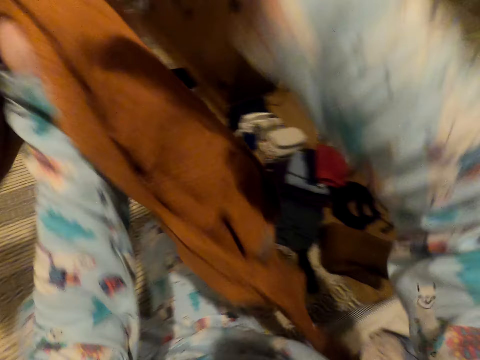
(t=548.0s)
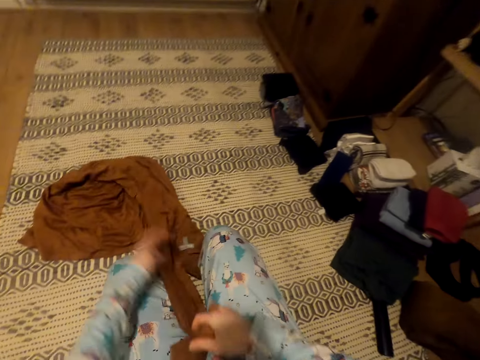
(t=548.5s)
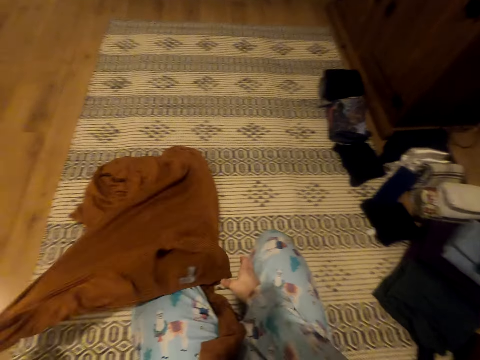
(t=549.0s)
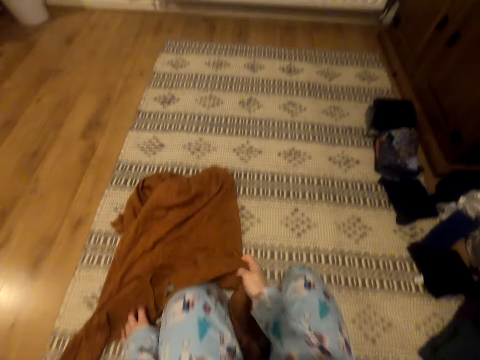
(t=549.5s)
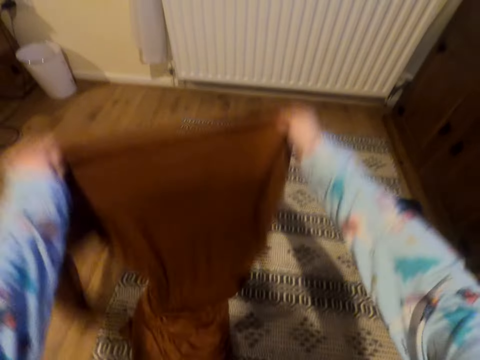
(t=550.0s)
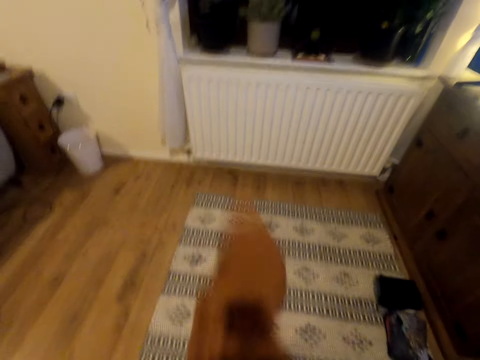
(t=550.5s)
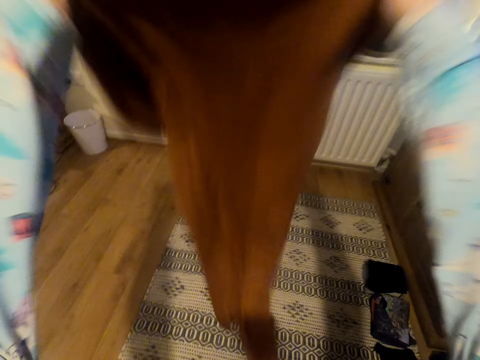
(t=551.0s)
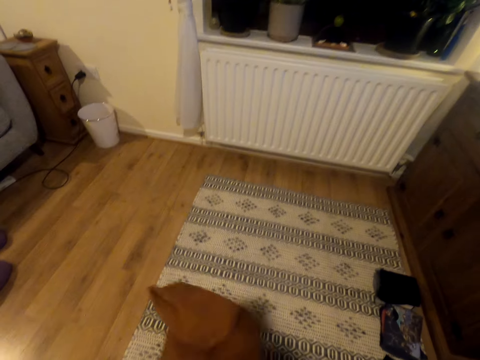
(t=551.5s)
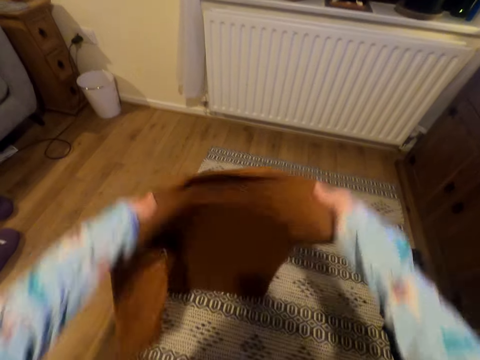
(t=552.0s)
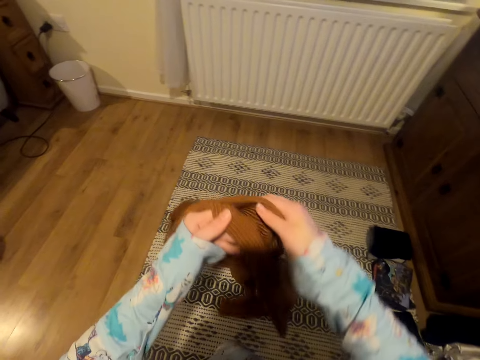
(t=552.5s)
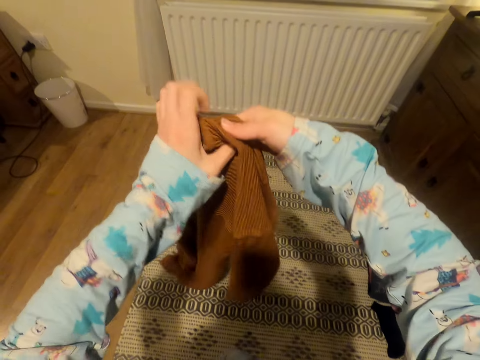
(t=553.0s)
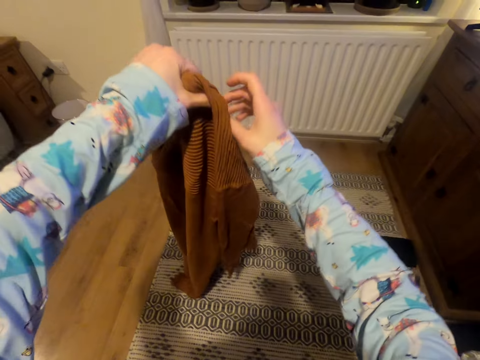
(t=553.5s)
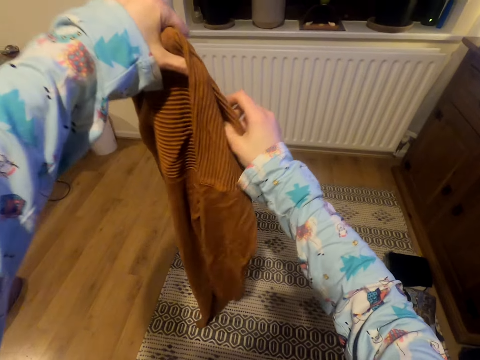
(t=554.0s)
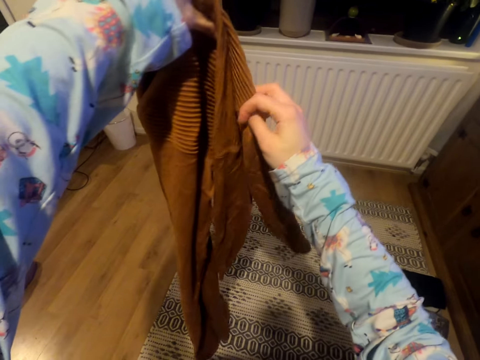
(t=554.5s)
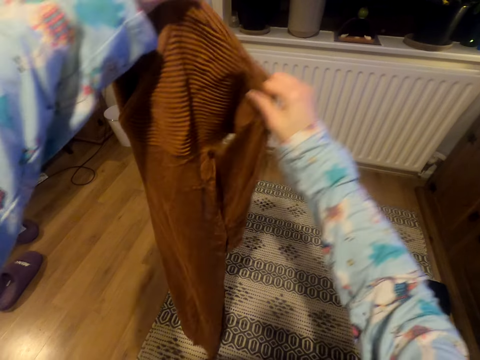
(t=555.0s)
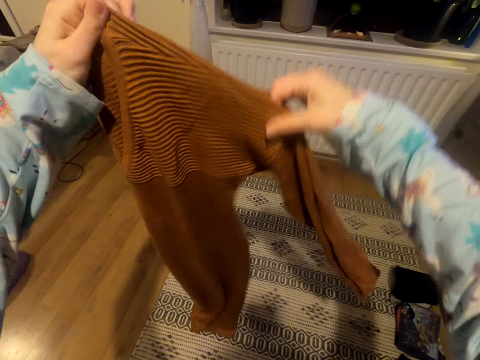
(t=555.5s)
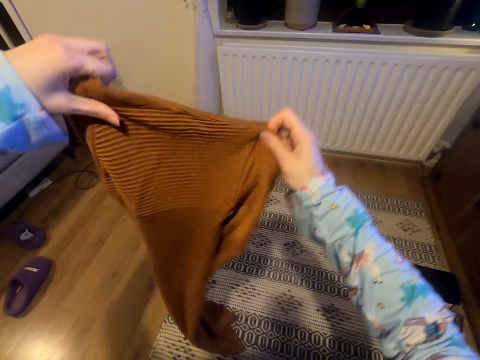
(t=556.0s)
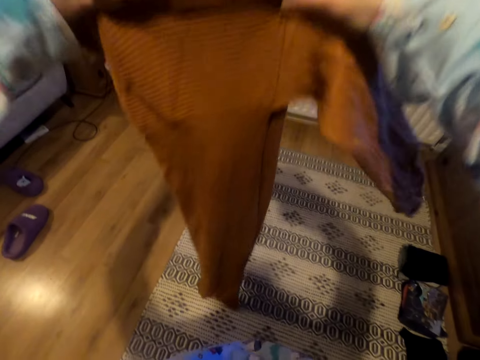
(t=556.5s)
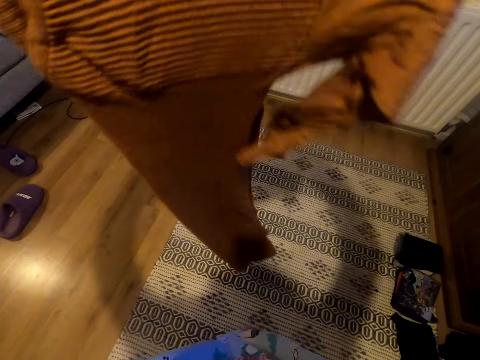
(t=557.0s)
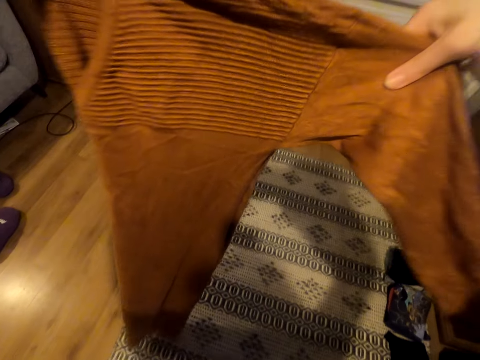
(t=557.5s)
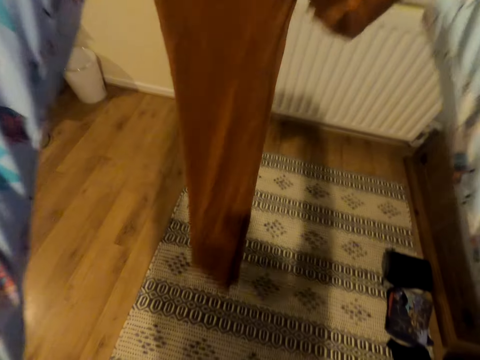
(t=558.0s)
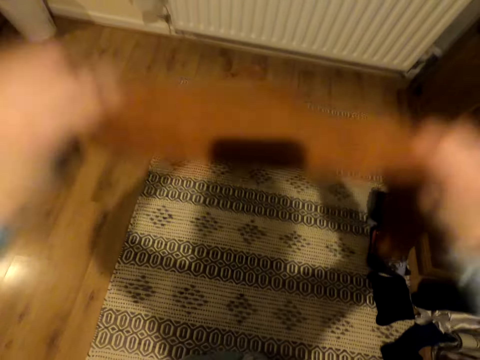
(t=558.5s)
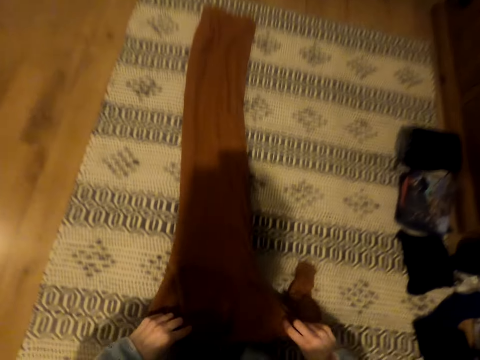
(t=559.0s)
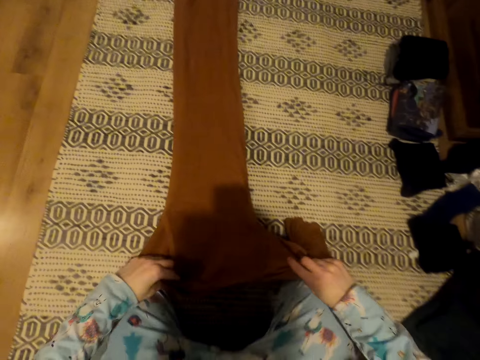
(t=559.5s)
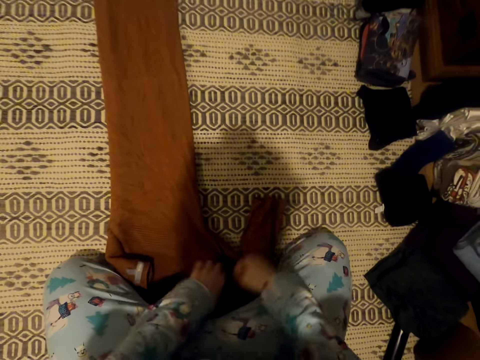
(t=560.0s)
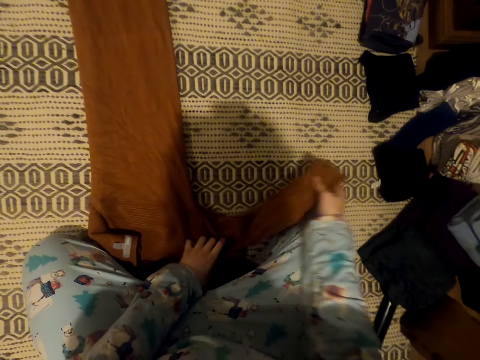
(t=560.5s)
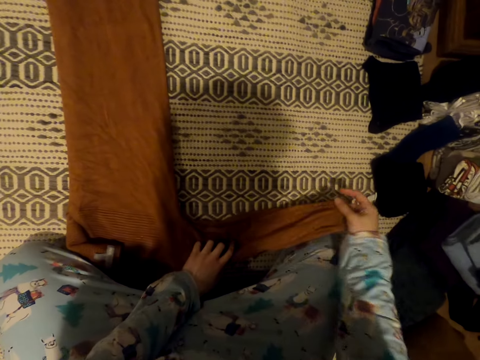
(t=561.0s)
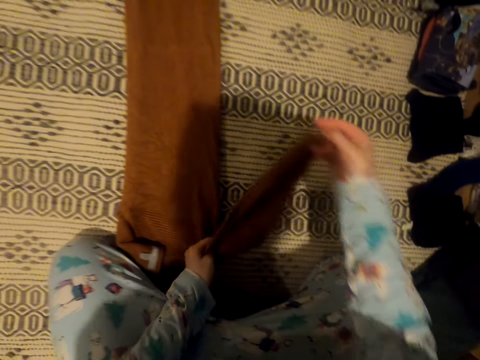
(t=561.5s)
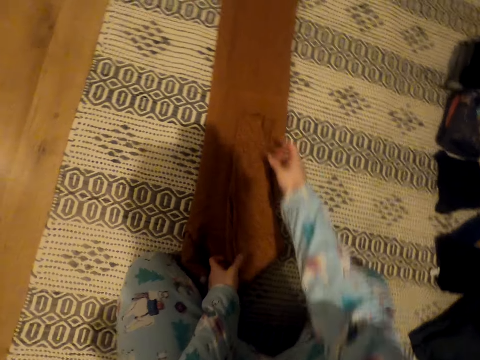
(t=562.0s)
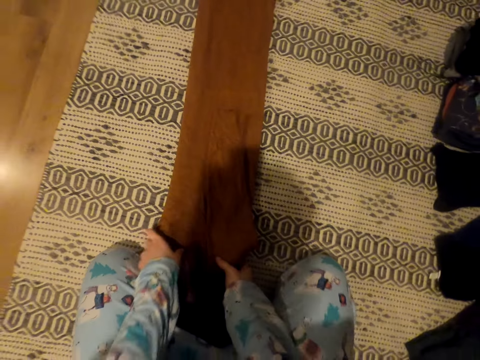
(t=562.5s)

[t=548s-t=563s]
The camera wearer places the dress on the carpet. They straighten the dress. They fold the dress.

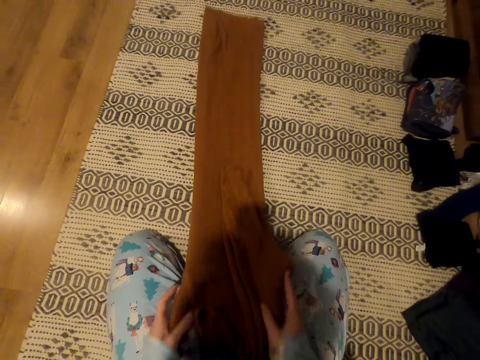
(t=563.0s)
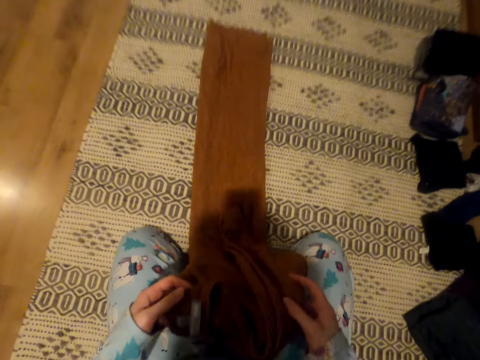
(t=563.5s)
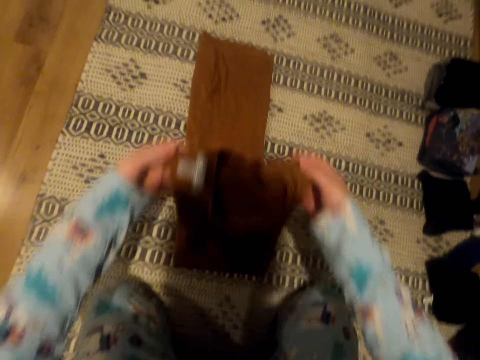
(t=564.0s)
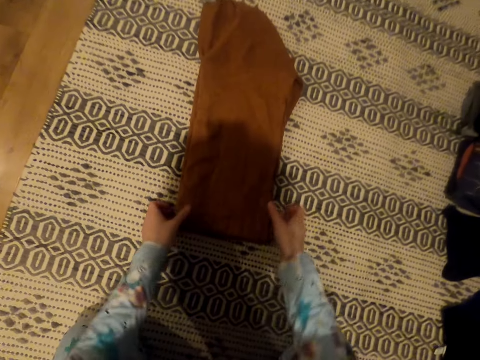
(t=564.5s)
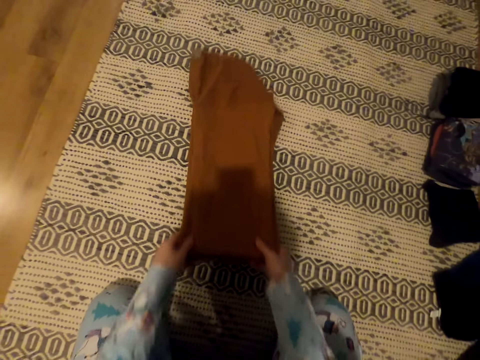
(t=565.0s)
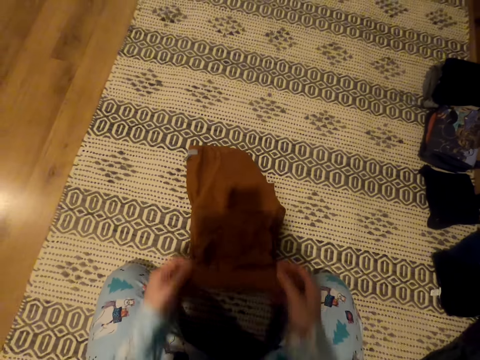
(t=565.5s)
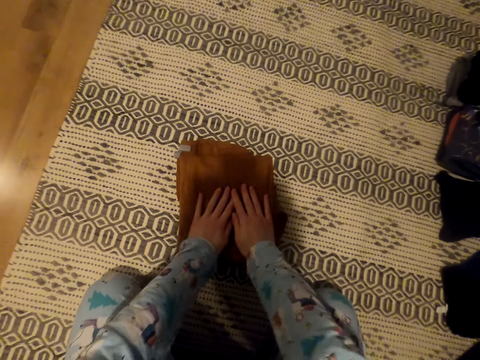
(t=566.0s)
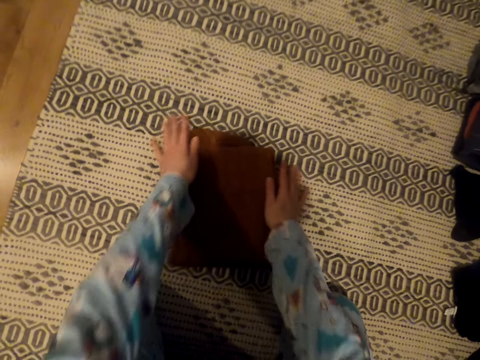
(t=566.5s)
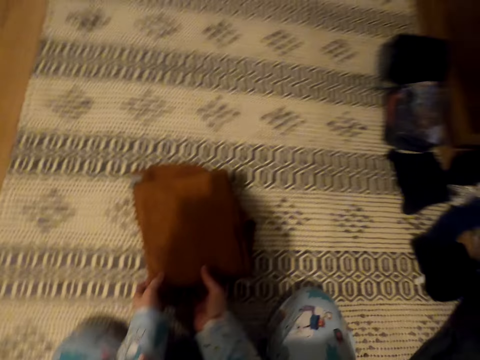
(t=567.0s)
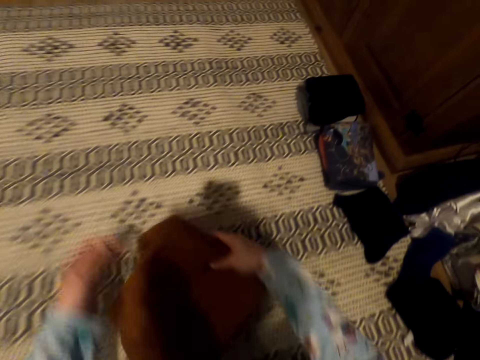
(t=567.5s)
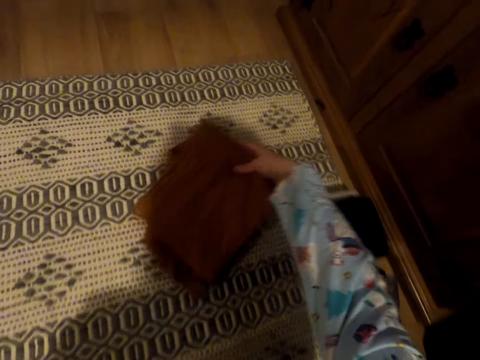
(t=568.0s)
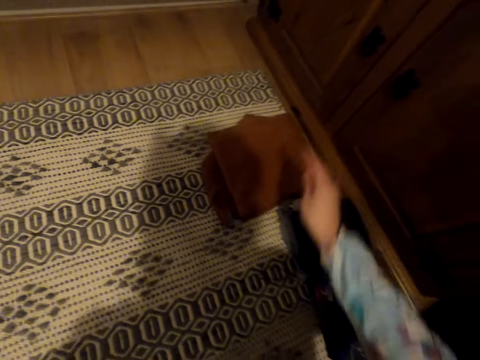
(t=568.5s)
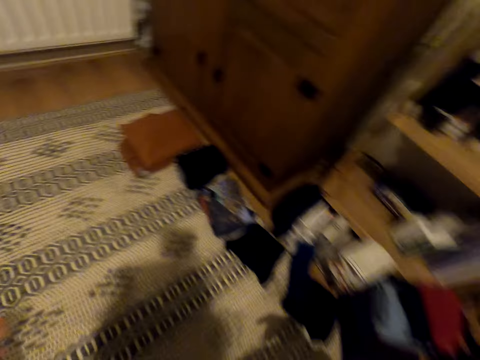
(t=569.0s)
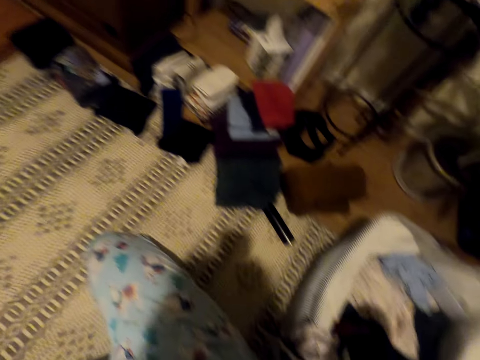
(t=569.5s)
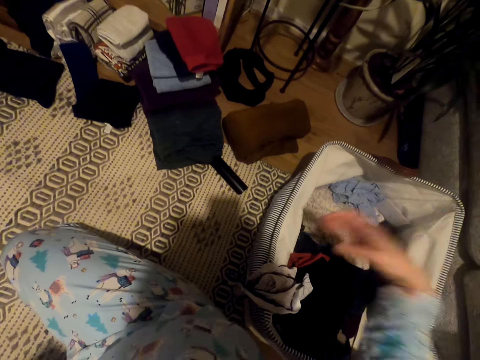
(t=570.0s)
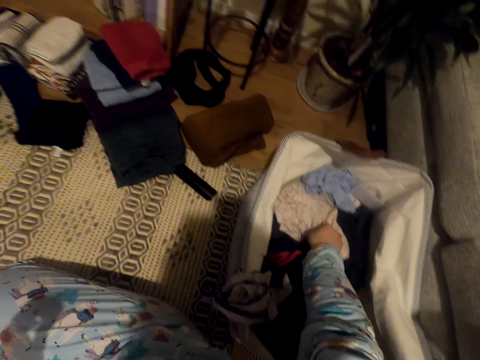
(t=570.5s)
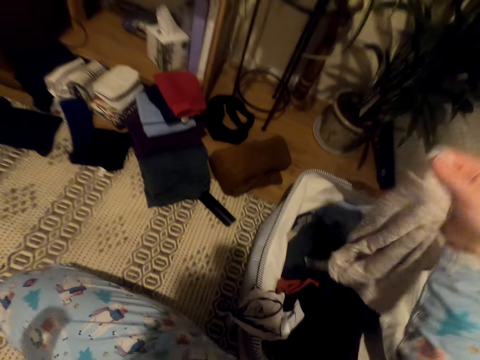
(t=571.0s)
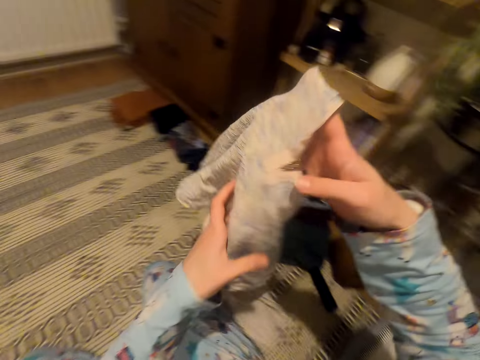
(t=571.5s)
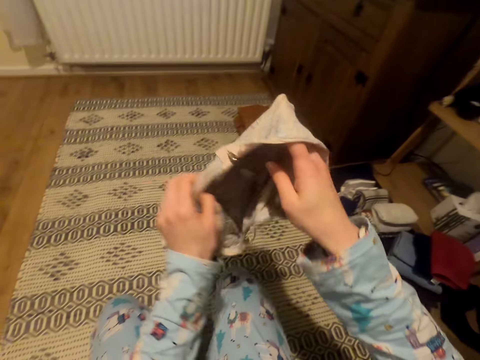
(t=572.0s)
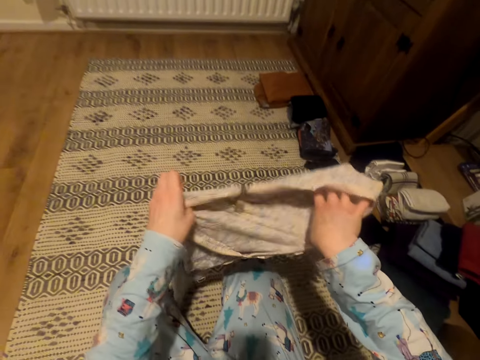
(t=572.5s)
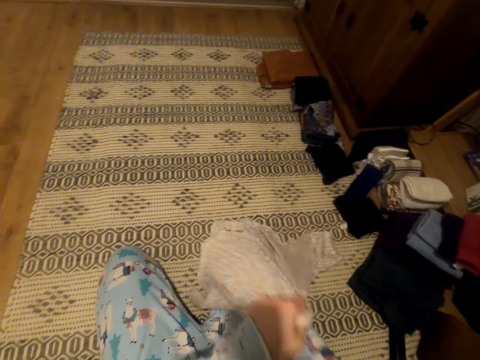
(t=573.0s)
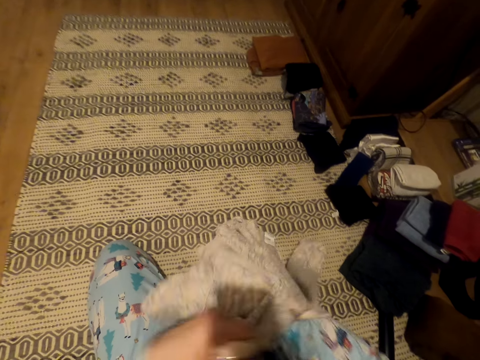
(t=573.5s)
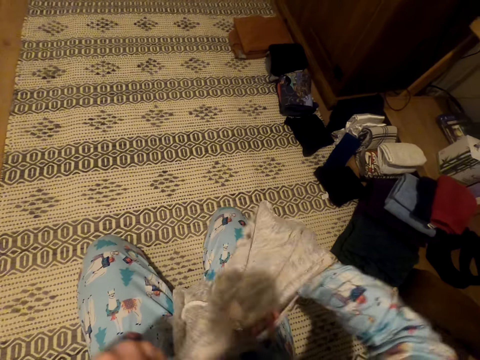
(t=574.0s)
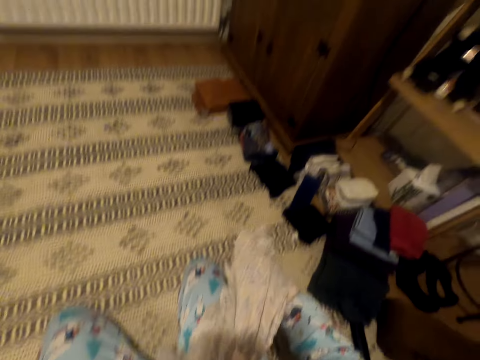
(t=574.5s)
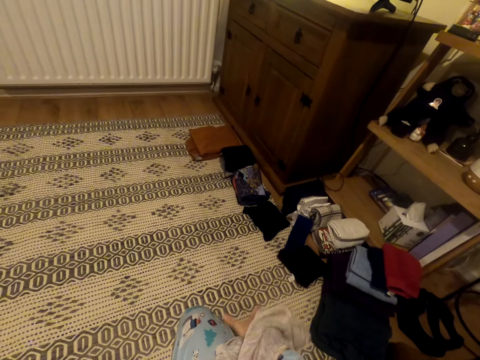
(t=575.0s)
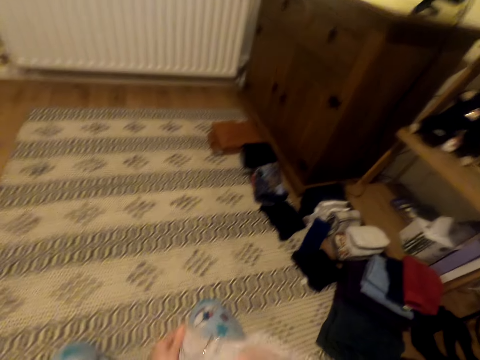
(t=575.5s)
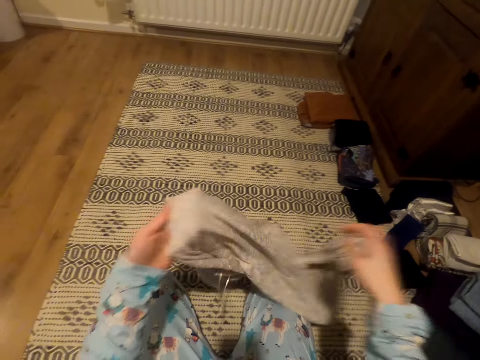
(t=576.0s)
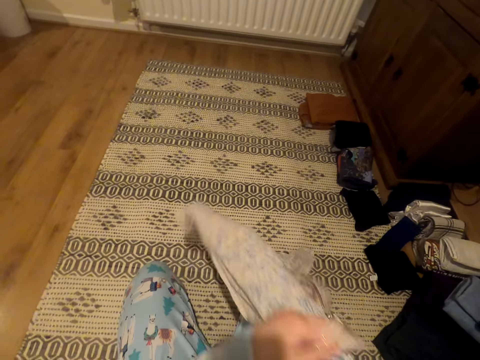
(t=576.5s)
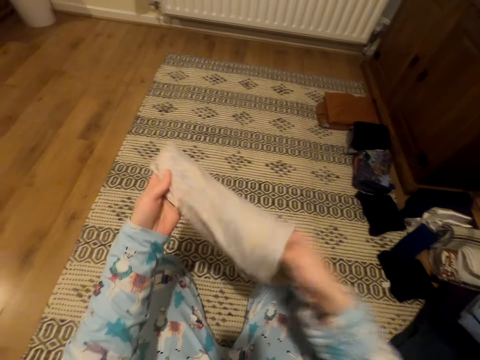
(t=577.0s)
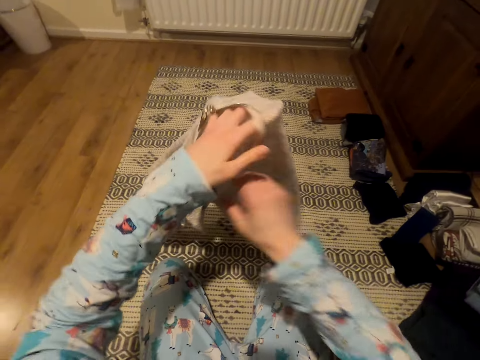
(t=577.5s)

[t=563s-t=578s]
The camera wearer moves the dress towards the pile of clothes. She removes the t-shirt from the suitcase. She straightens the t-shirt. She places her hand on the inside of the t-shirt. She overturns the t-shirt. She places her hand on the inside of the t-shirt. She overturns the t-shirt.
